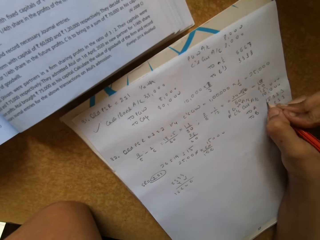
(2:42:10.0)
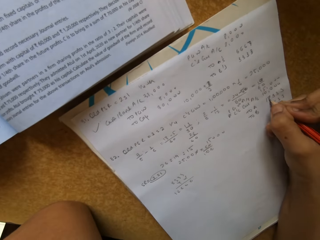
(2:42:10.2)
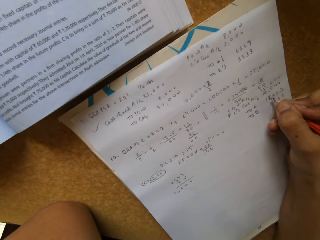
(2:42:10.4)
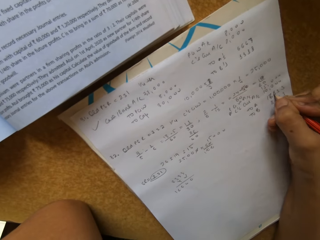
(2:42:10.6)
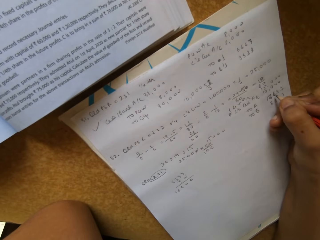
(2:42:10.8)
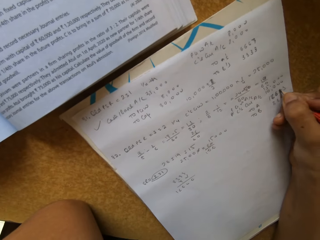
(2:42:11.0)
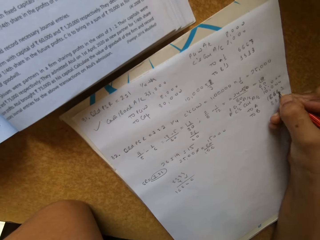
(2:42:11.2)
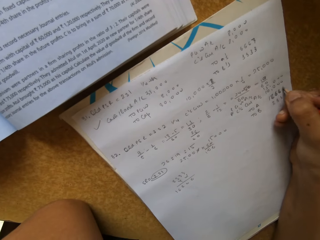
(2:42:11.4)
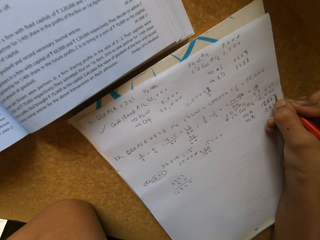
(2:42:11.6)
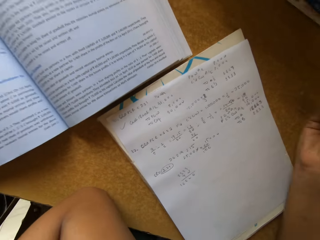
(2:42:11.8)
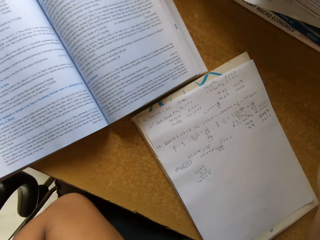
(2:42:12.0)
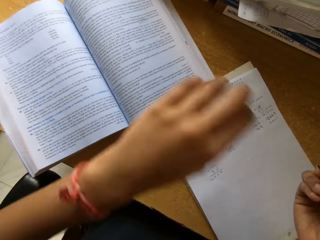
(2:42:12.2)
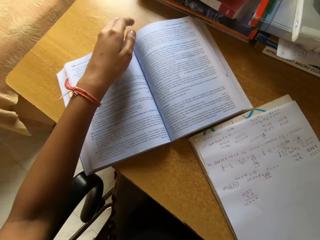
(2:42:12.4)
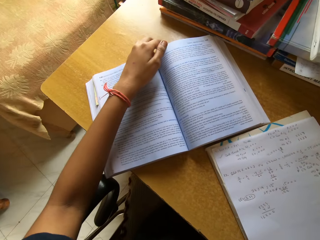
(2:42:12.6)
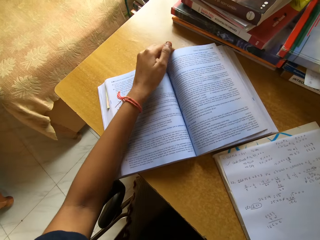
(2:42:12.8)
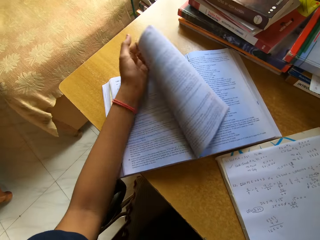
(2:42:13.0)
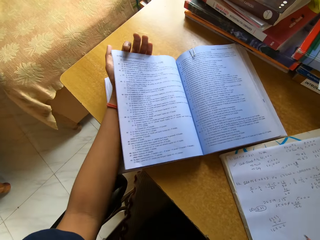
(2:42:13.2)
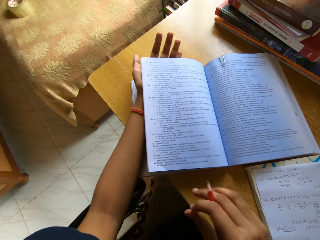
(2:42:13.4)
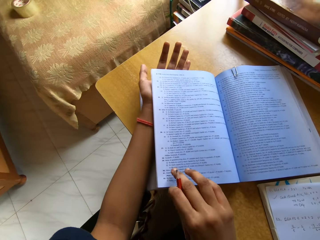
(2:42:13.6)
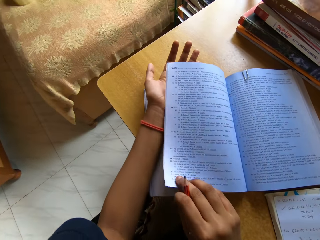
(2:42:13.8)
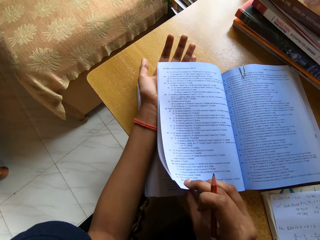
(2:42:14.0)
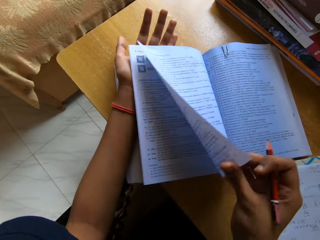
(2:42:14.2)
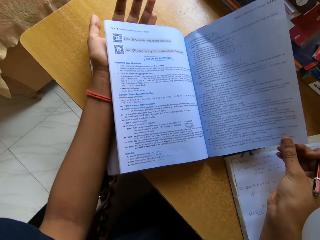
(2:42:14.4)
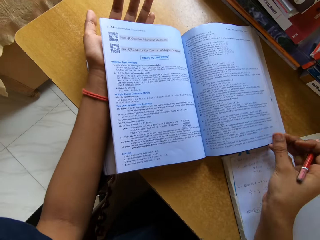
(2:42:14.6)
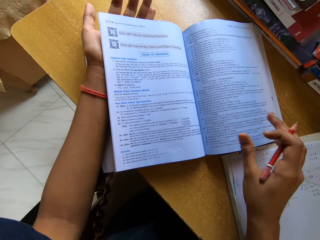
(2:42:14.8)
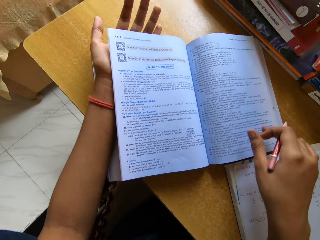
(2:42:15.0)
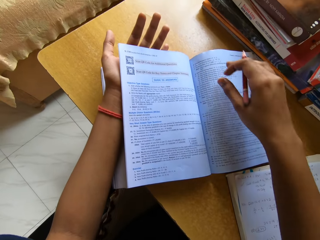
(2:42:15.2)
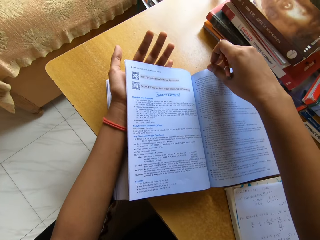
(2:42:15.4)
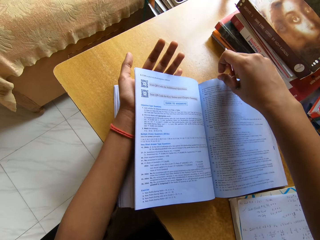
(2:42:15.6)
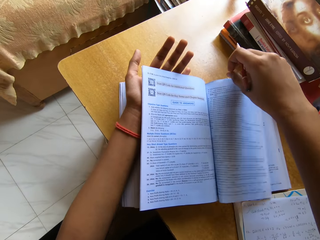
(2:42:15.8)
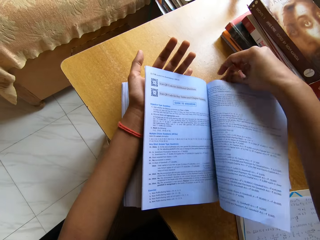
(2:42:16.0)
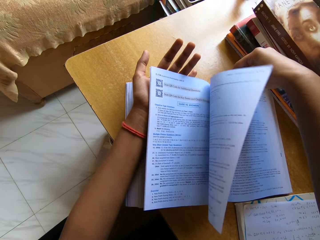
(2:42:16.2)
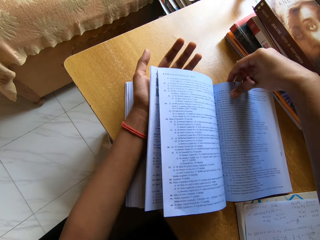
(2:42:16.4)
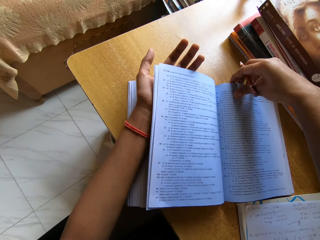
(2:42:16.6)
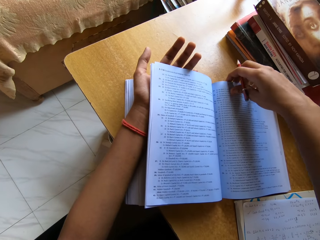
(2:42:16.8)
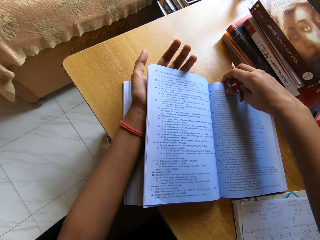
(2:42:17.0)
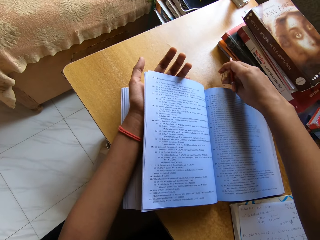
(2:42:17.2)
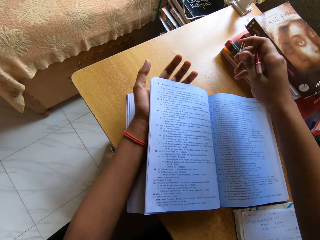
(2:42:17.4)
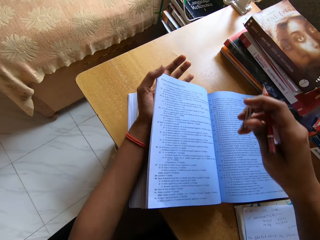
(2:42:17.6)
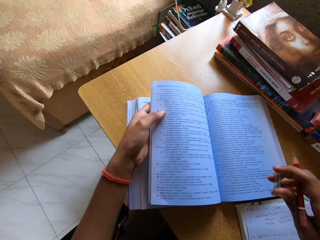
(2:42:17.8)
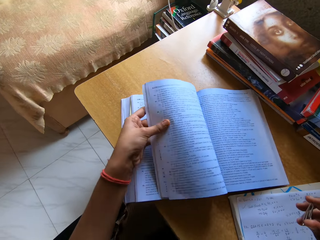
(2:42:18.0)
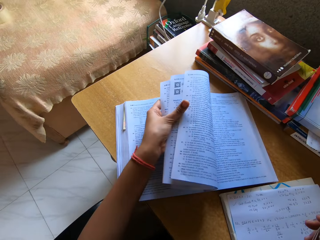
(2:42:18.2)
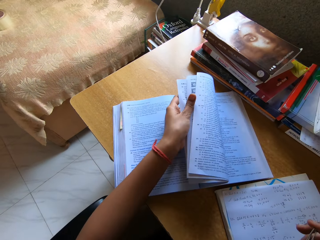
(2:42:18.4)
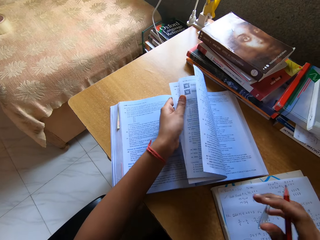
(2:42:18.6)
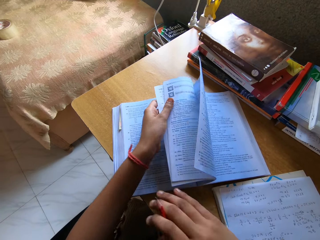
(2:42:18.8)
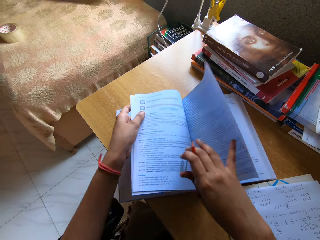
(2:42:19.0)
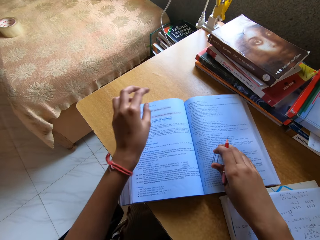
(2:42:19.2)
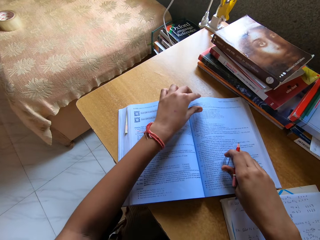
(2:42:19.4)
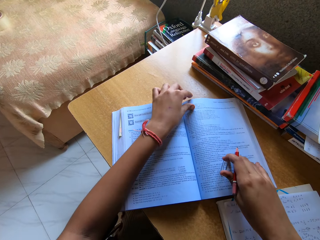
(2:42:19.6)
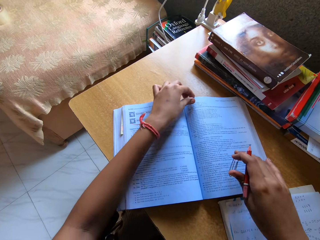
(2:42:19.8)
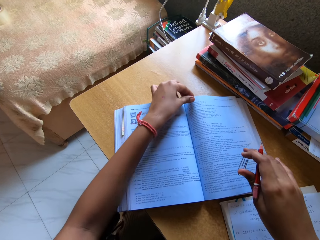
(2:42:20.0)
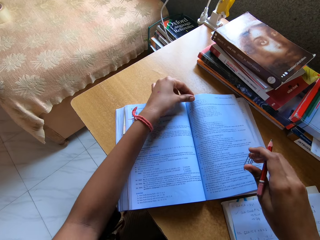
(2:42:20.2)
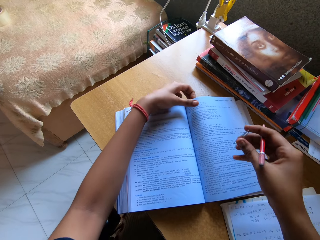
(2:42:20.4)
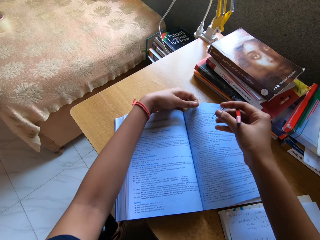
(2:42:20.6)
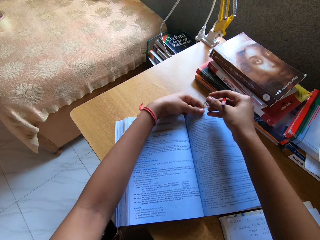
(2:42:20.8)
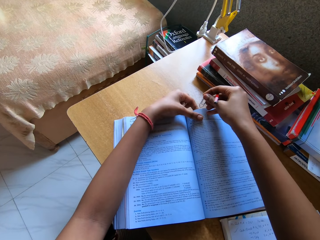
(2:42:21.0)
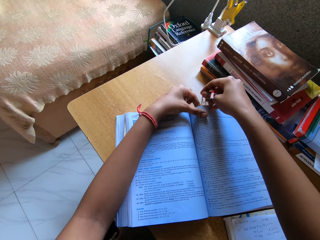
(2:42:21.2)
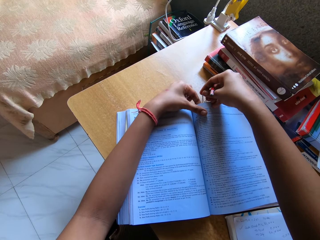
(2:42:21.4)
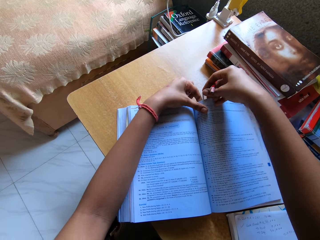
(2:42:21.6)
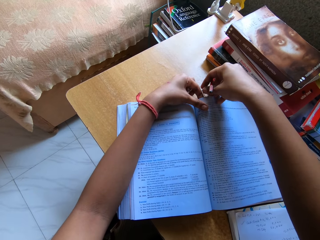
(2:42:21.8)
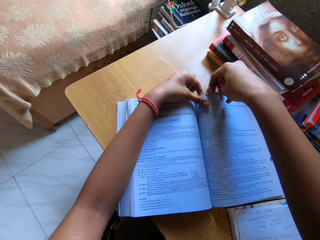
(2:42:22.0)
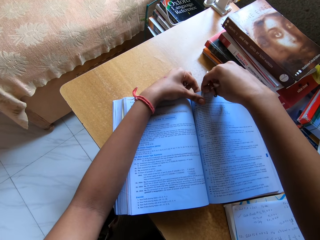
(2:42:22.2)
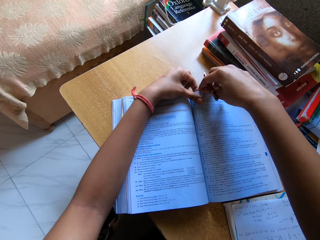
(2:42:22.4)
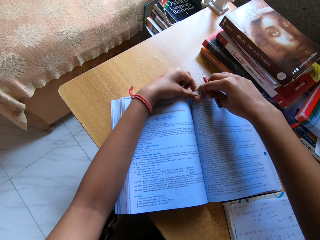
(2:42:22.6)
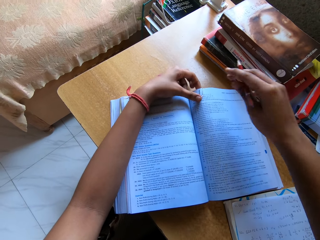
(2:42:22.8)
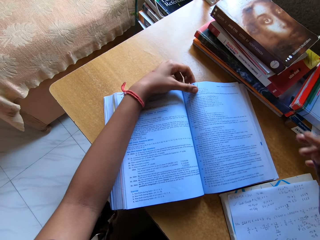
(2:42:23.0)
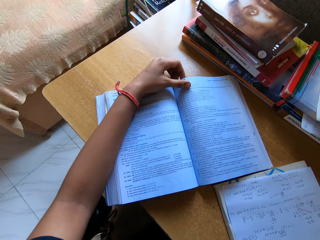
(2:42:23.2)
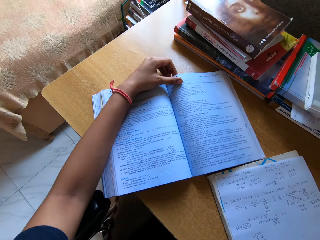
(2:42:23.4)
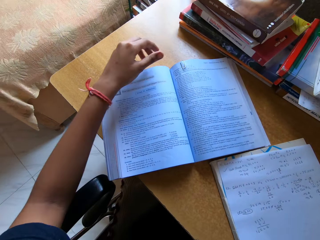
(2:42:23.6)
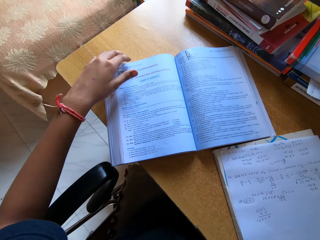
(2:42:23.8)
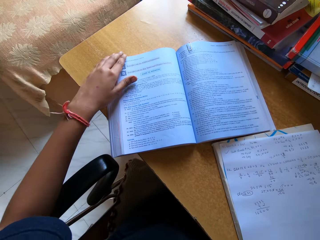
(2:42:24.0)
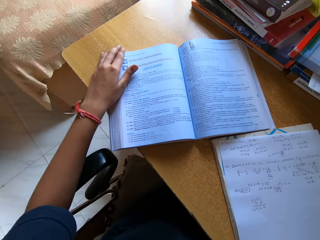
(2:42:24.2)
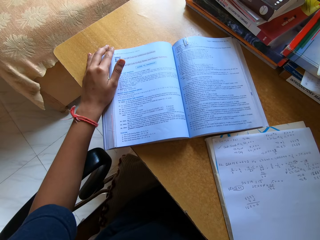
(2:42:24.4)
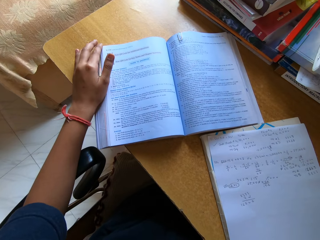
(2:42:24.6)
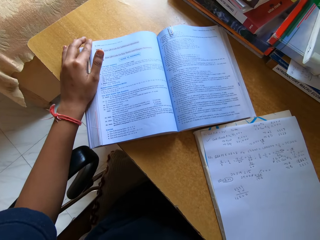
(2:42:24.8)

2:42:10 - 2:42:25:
The camera wearer writes on a paper with a pencil. They turn pages of a book. They turn a page of the book. They turn a page of the book again. They pick up a clip. They turn a page of the book. They hold the pages with the clip.

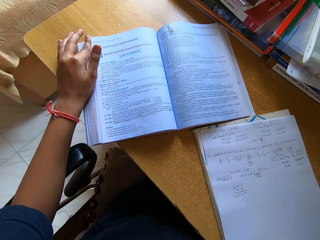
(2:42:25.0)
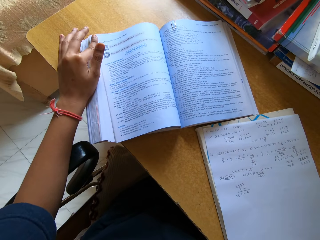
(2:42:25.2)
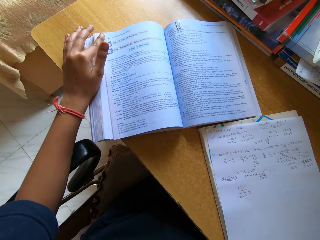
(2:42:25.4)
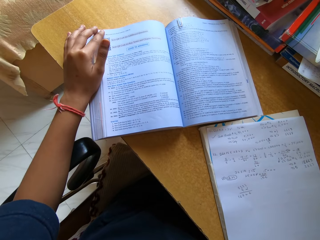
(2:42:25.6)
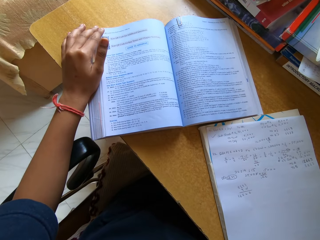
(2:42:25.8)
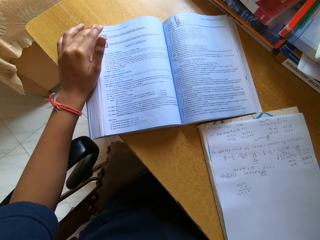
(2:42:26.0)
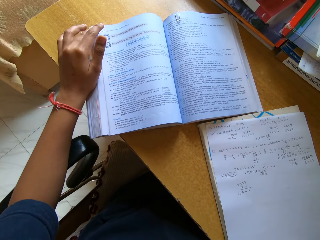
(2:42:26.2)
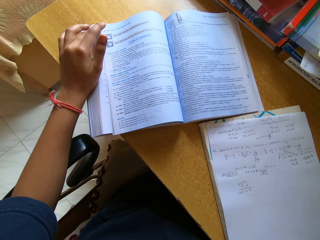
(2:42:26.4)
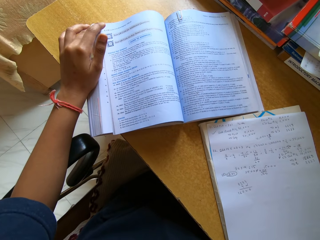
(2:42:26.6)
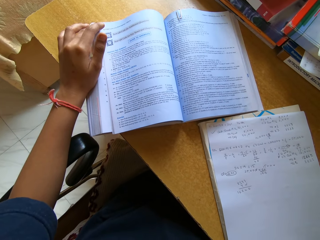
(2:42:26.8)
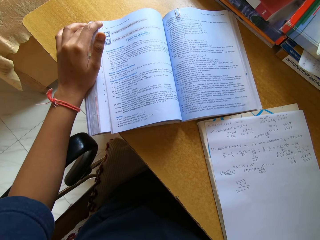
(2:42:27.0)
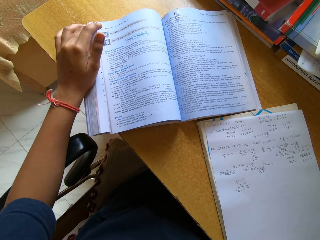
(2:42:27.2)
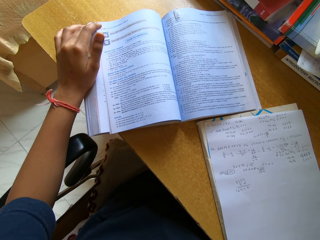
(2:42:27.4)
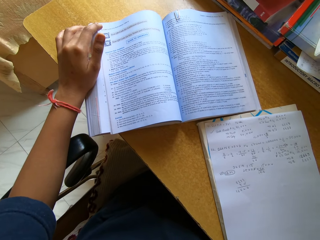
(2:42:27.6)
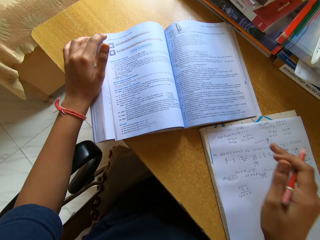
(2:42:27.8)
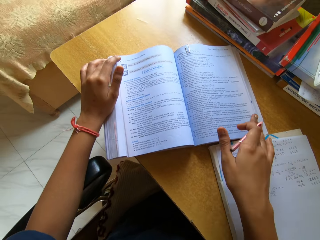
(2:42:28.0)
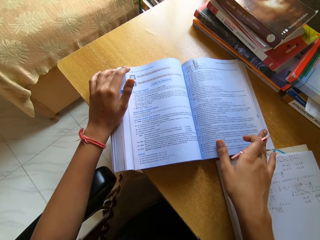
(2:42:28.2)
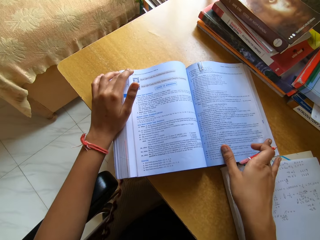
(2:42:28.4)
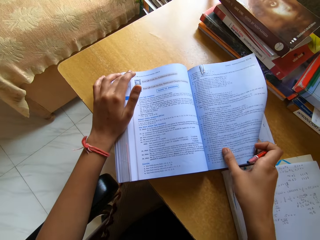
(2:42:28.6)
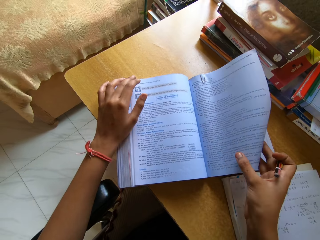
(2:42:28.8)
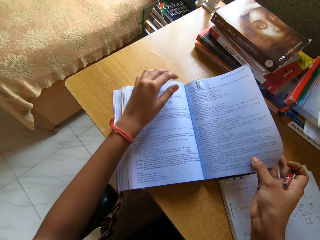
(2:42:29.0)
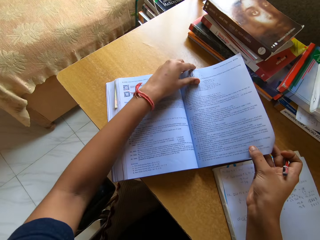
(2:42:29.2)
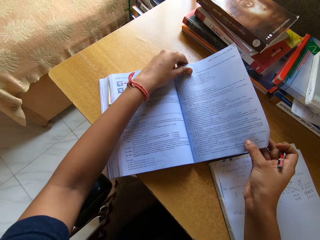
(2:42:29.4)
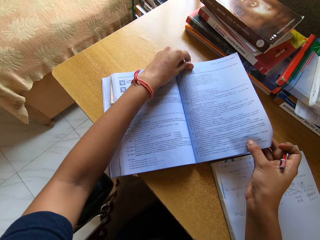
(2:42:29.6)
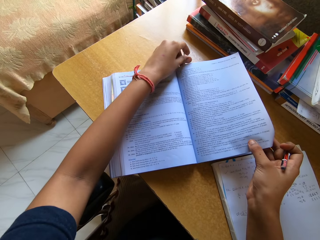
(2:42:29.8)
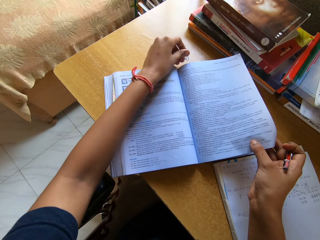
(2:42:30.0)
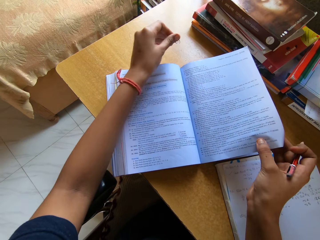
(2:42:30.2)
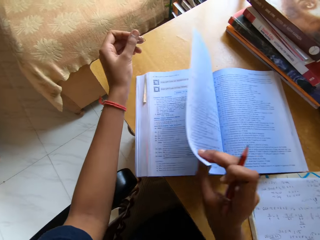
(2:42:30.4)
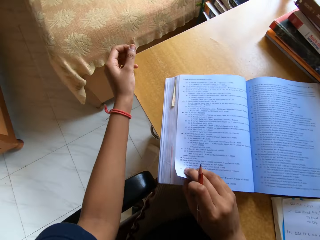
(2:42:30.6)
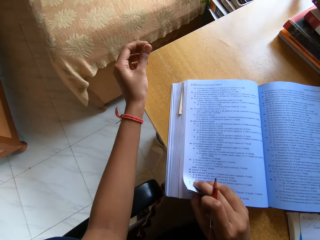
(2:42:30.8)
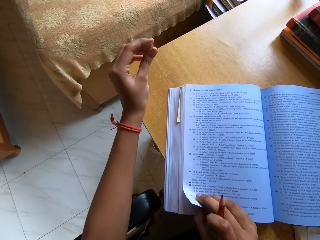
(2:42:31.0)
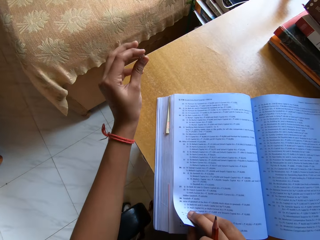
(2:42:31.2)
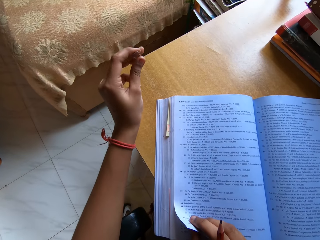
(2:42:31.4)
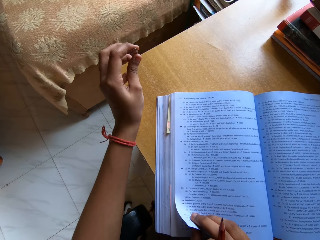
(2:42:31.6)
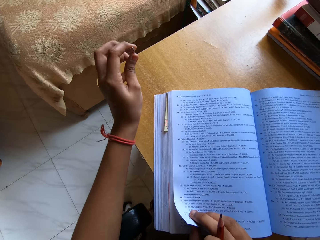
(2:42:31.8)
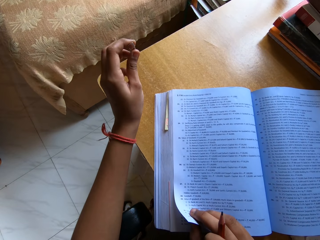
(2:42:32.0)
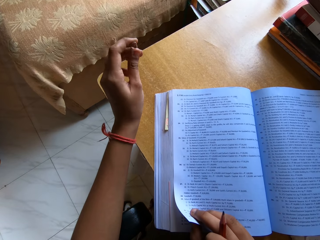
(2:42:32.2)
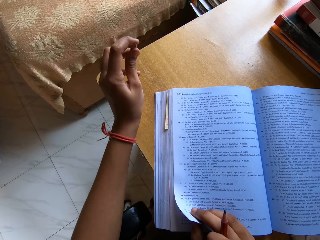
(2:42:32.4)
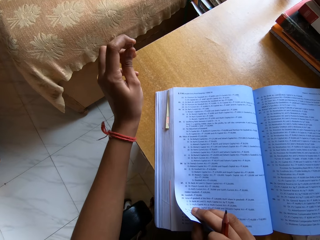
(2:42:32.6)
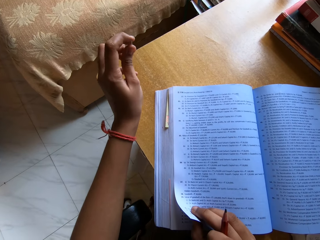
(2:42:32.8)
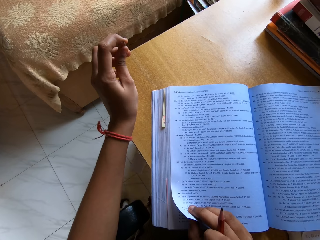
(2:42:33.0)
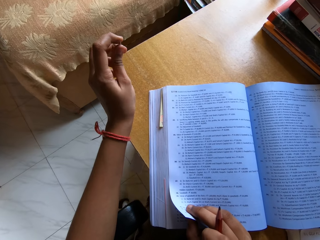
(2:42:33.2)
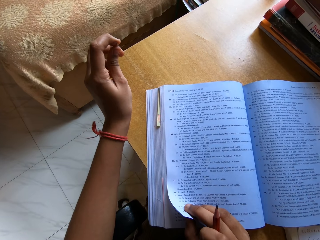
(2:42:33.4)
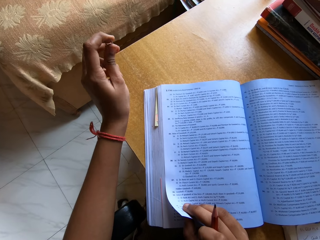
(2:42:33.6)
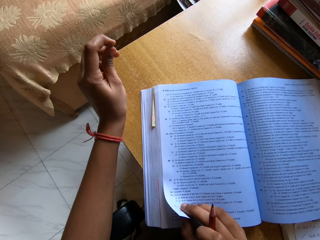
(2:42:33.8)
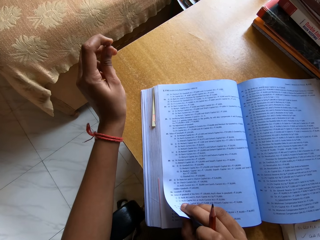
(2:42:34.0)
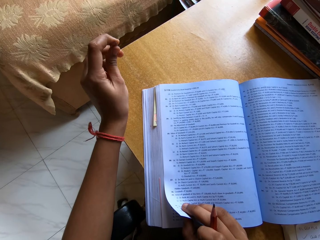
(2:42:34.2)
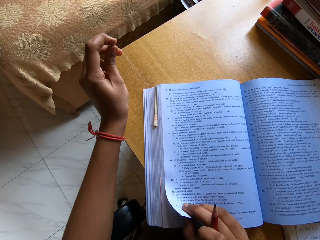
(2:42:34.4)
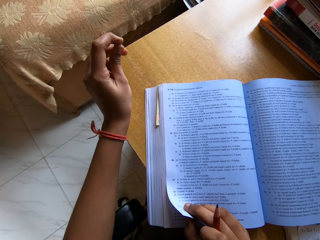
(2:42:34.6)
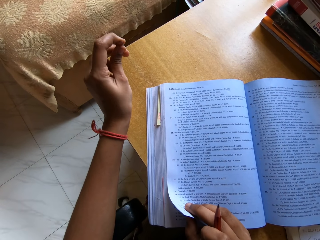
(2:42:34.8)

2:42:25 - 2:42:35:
The camera wearer opens a page of a text book. They remove the clip from the text book. They pick up the clip. They read the text book.
